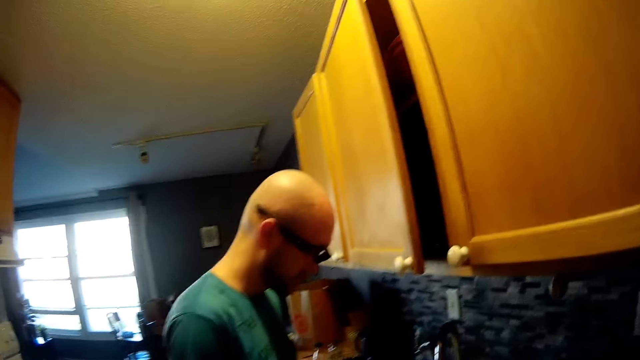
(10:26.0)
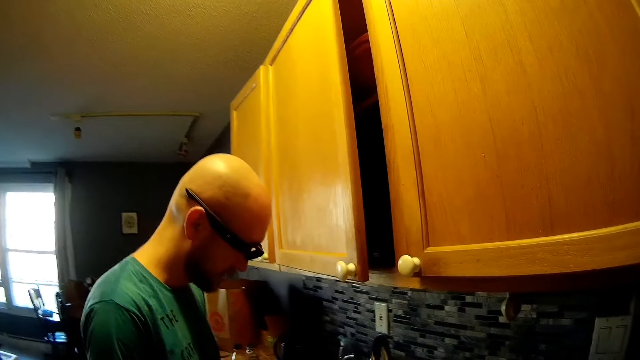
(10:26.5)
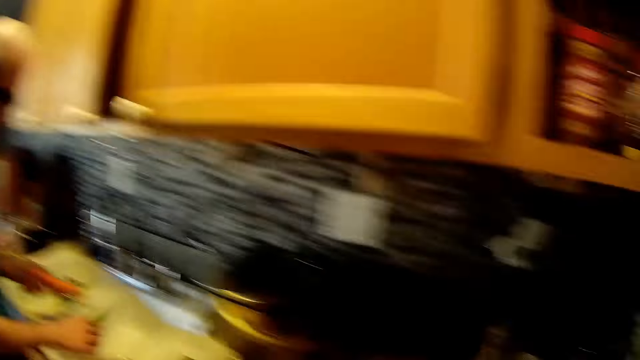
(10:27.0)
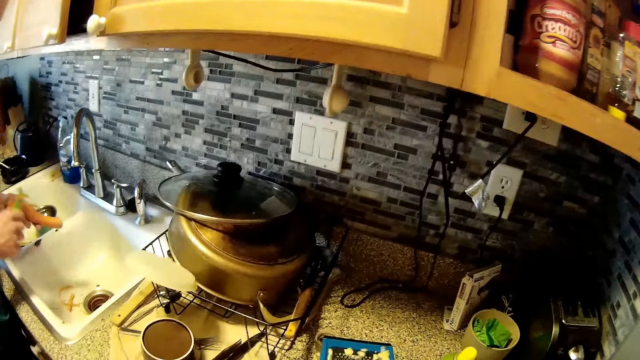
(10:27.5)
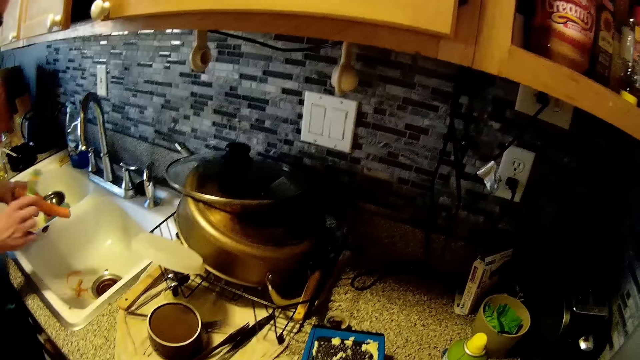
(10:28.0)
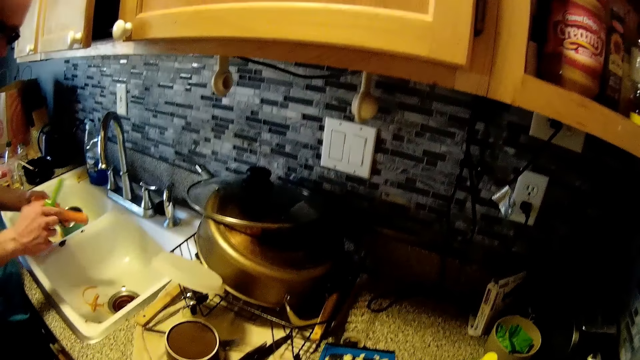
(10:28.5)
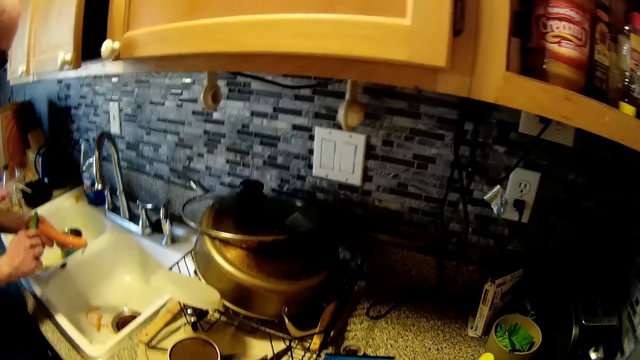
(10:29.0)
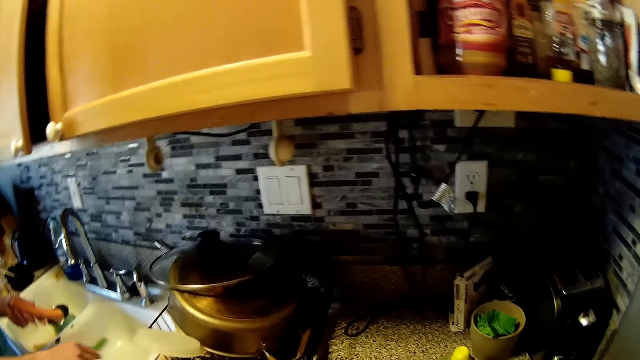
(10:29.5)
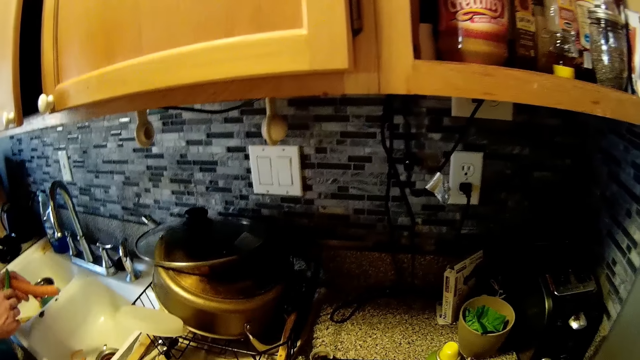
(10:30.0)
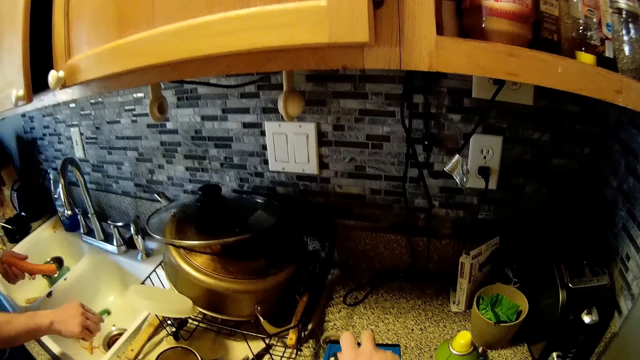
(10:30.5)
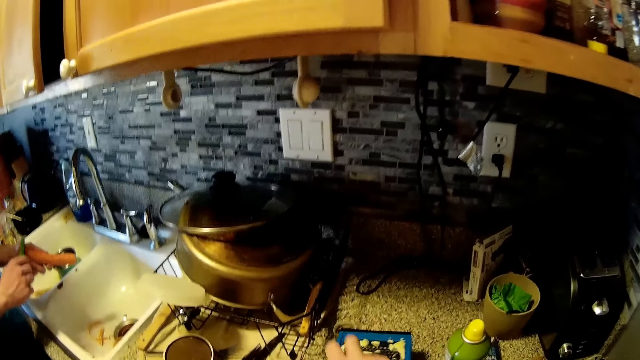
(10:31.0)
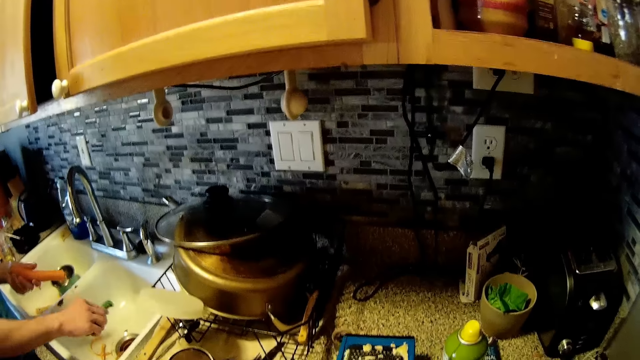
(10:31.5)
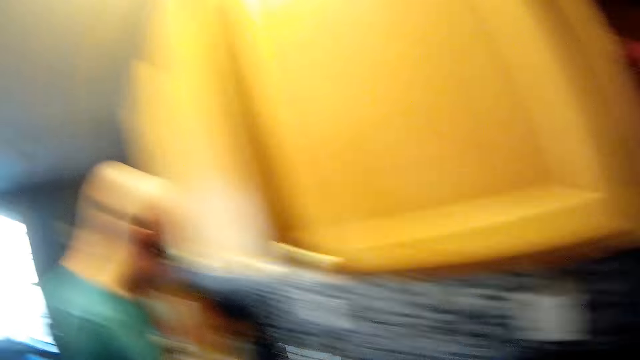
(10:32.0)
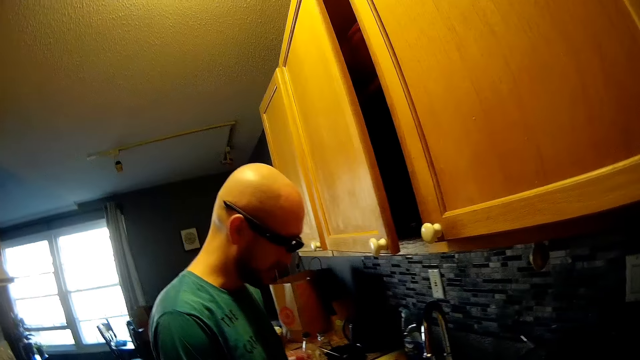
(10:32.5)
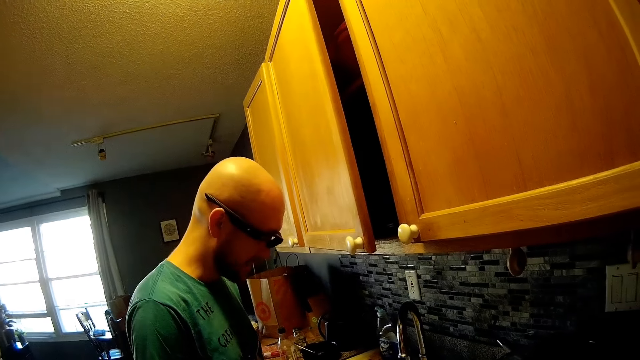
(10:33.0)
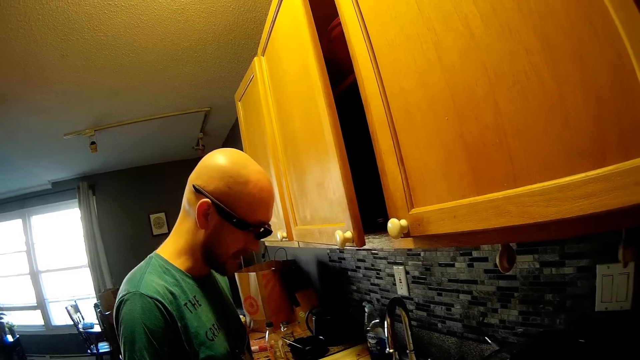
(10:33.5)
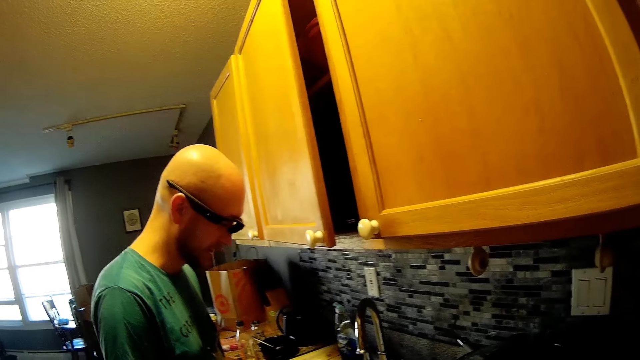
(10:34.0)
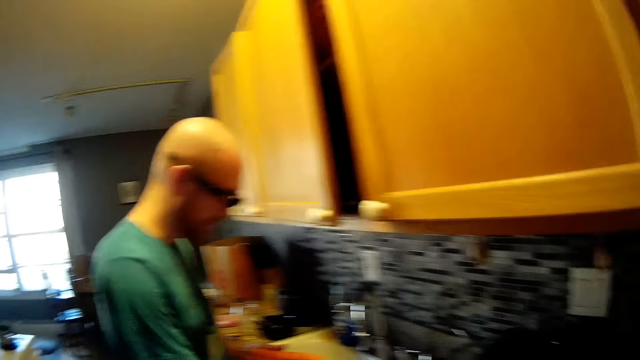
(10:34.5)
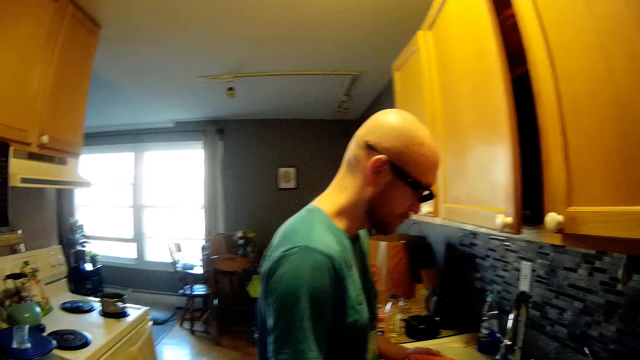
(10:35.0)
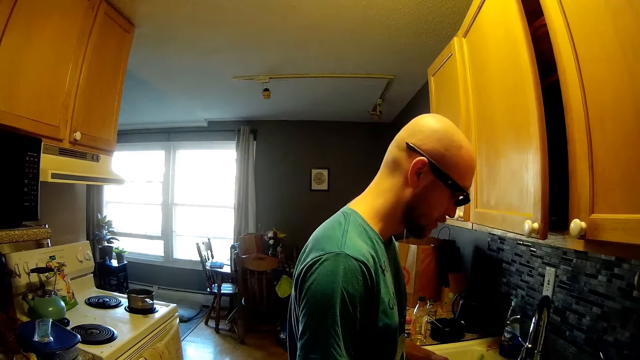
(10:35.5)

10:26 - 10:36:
The camera wearer stares at the man. She looks around the sink. The man peels the carrot on the sink. The camera wearer grates the ginger on a grater that is on the slab with her right hand. She looks around the house and stares at the man.

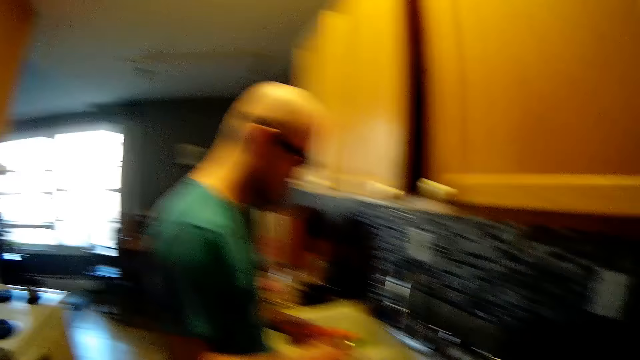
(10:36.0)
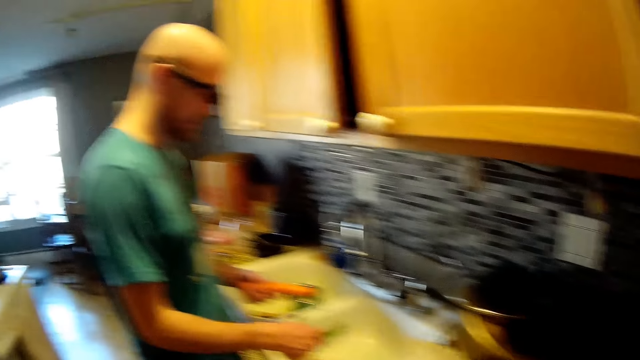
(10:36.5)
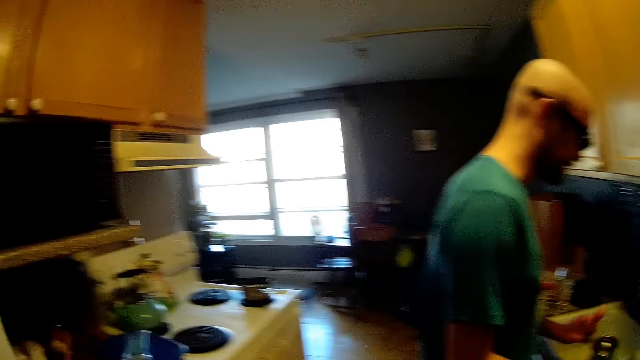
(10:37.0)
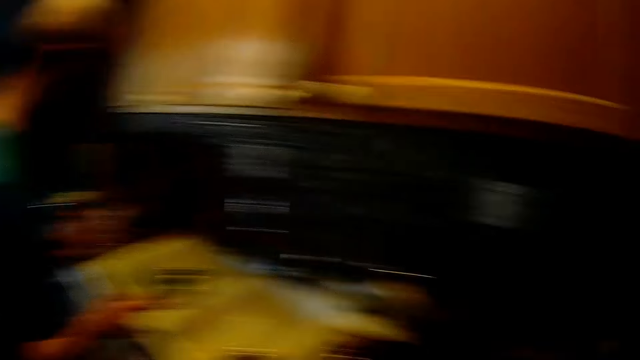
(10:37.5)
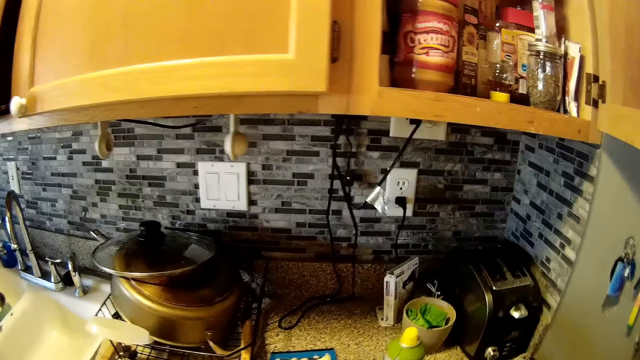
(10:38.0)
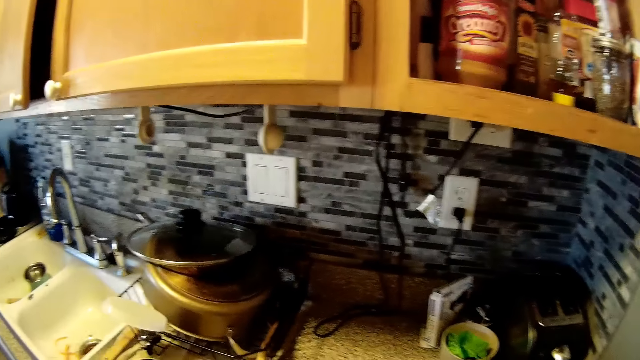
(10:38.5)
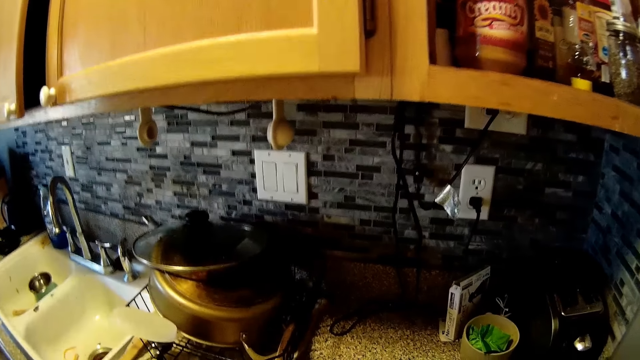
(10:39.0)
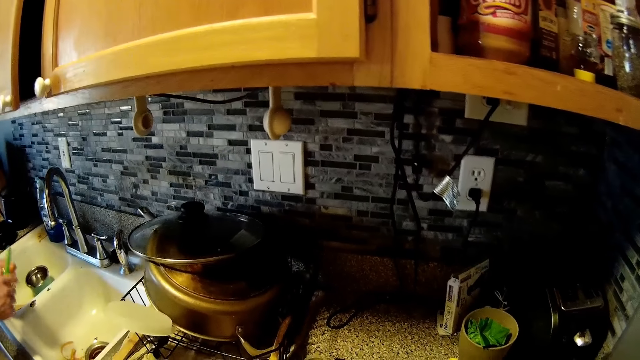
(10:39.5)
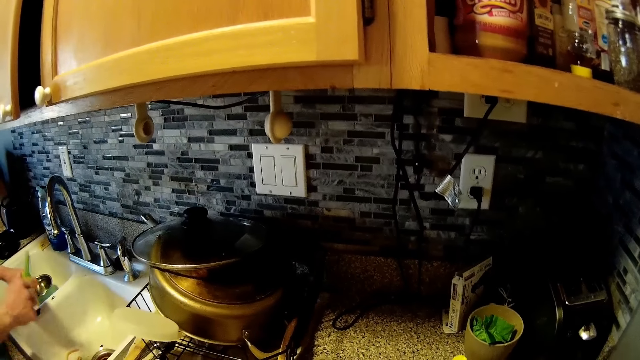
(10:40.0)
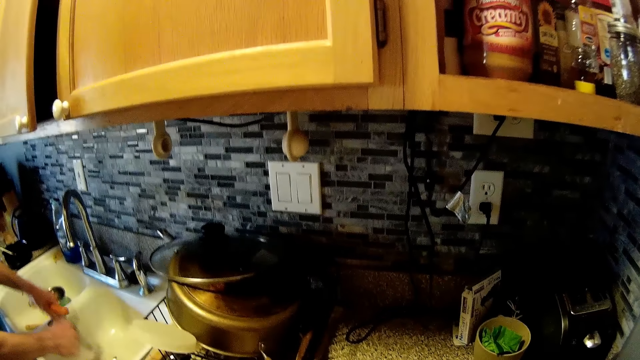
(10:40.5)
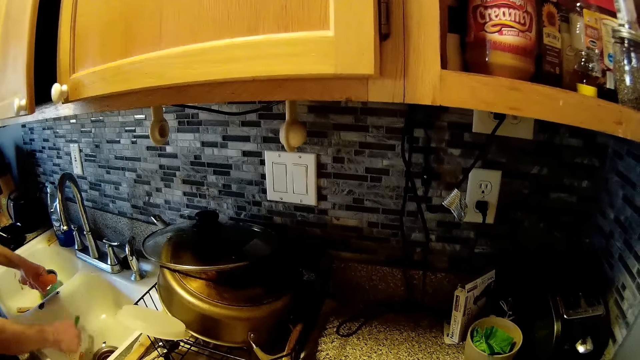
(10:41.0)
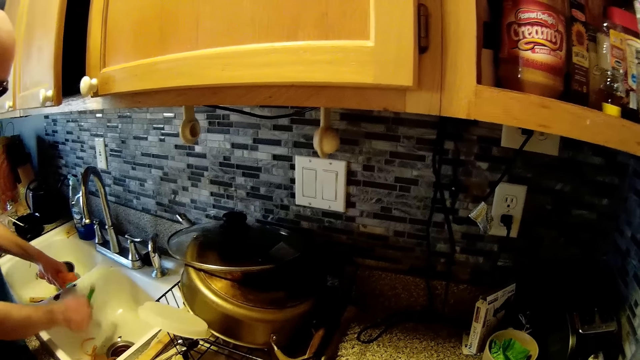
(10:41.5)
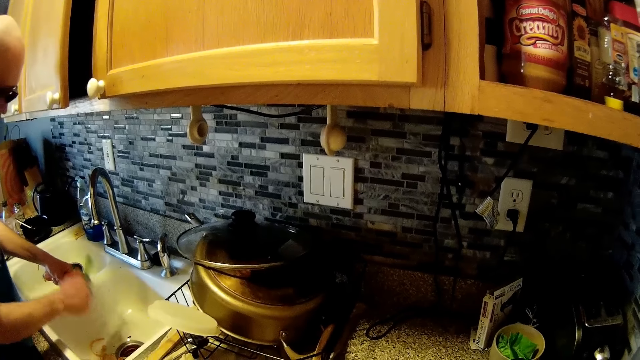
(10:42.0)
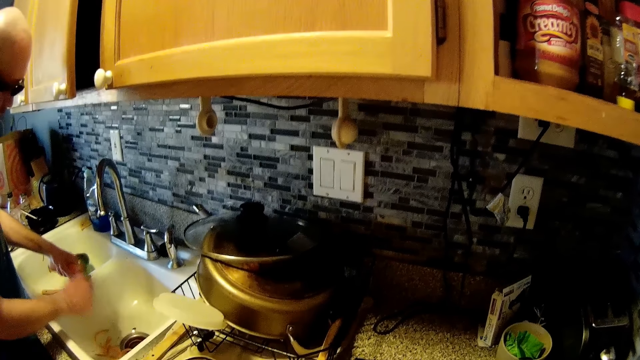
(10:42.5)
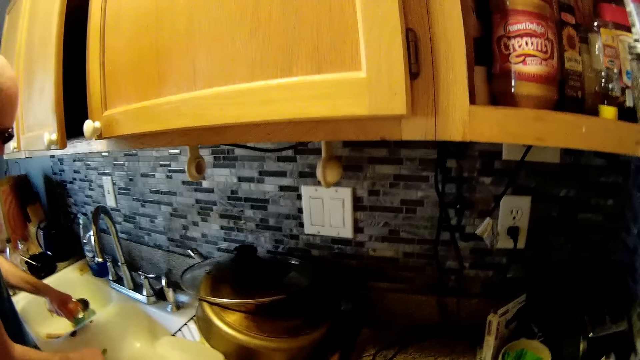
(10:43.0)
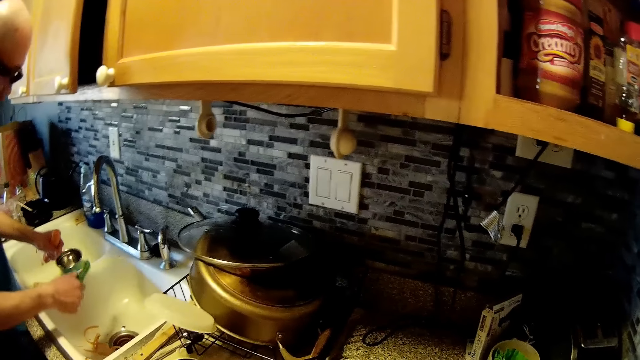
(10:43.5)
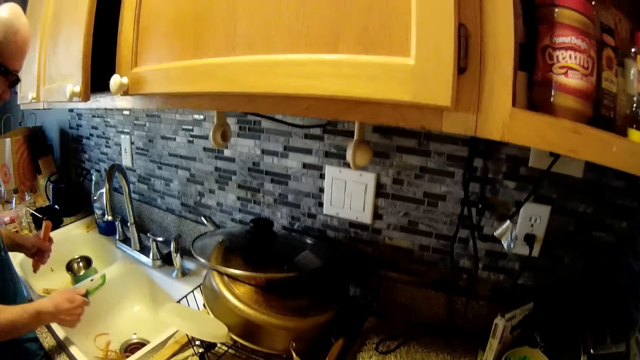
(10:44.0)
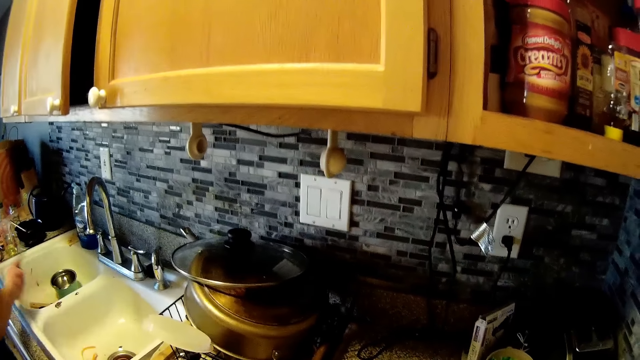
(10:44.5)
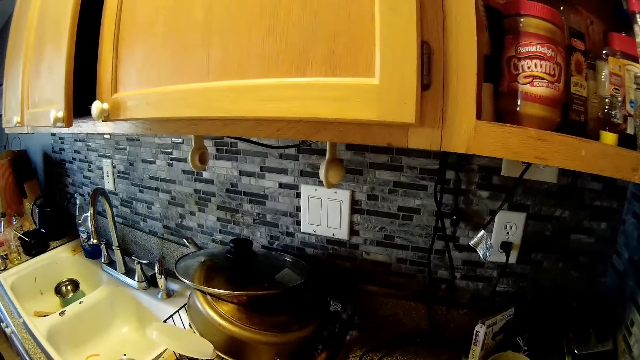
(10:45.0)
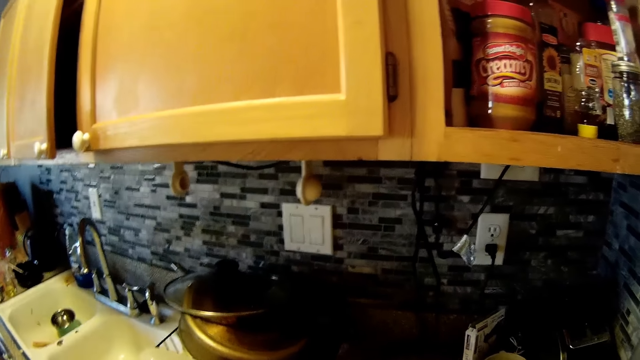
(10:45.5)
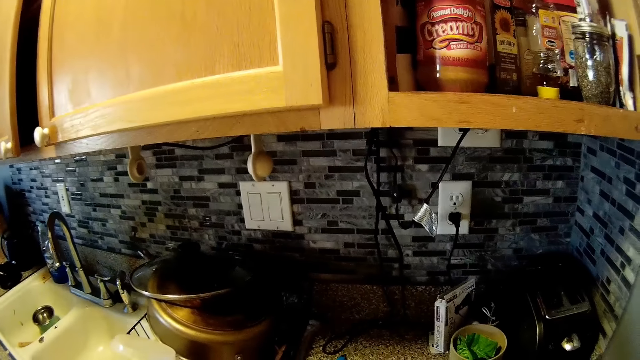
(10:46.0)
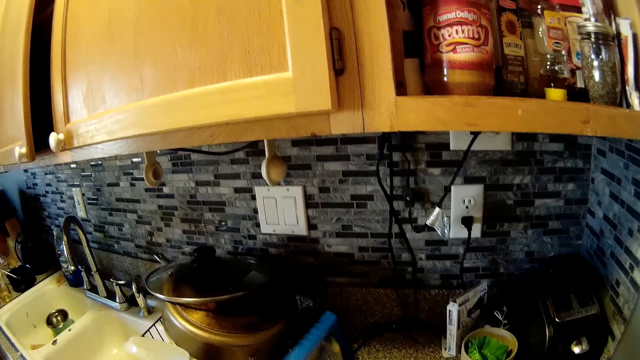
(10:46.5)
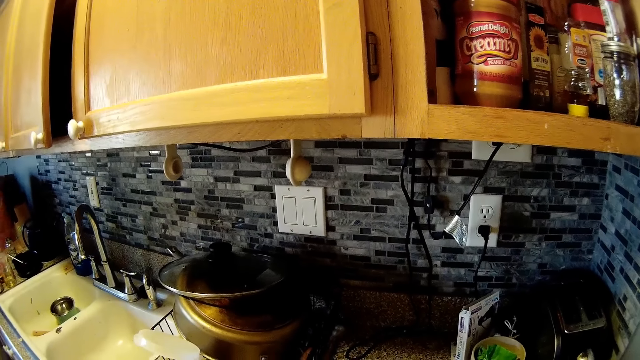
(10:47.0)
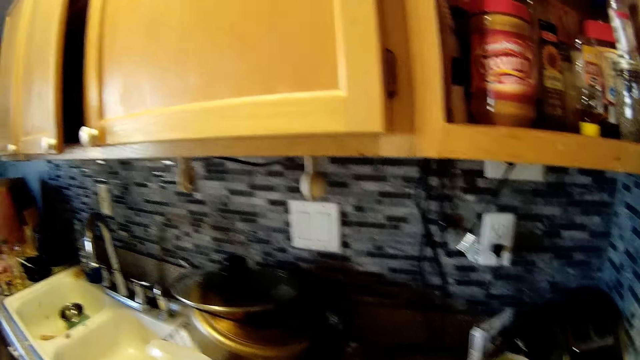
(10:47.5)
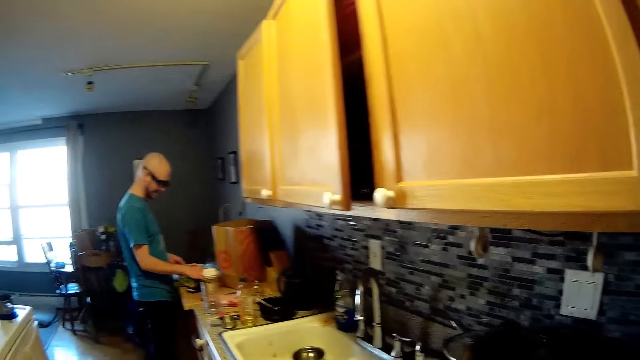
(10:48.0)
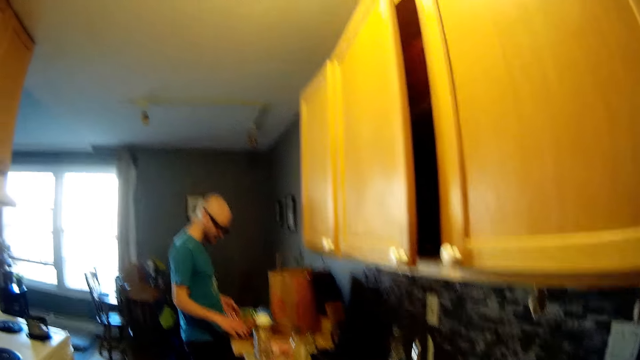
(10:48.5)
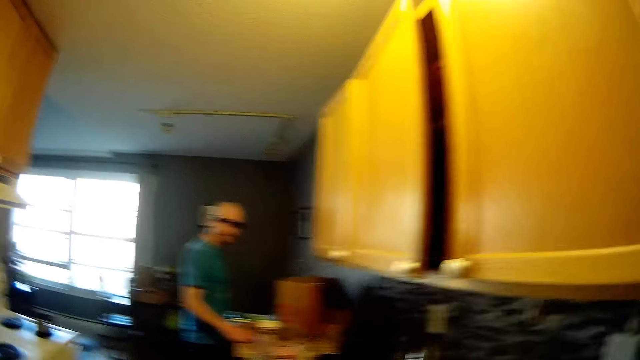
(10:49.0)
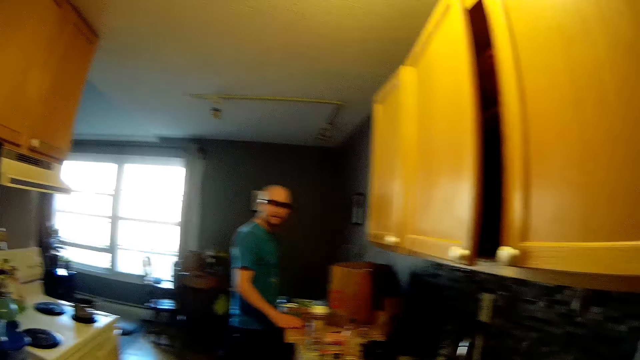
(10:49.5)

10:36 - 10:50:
The camera wearer looks around the sink. She stares at the sink. The man chops a tip of the carrot in his left hand with the vegetable peeler in his right hand. The camera wearer talks to the man. She picks up a grater with her right hand. She looks around the house. The man picks up a phone from the table with his right hand. The camera wearer stares at the man.
